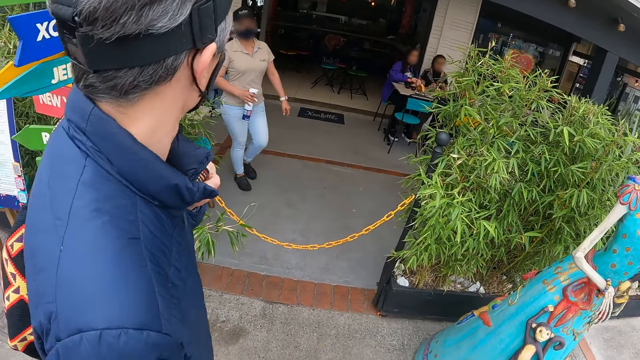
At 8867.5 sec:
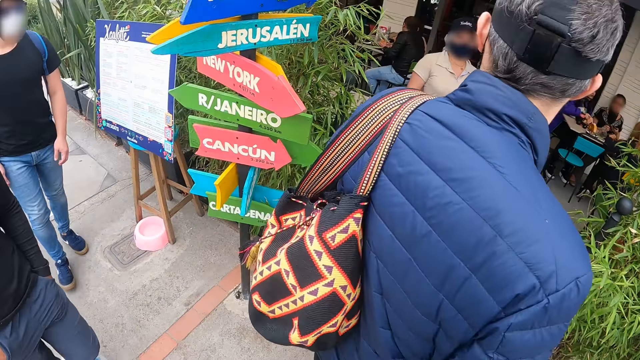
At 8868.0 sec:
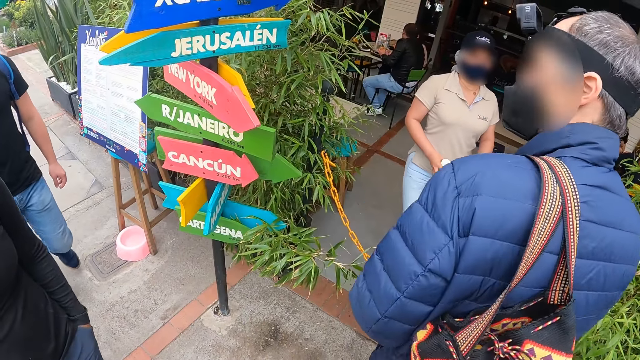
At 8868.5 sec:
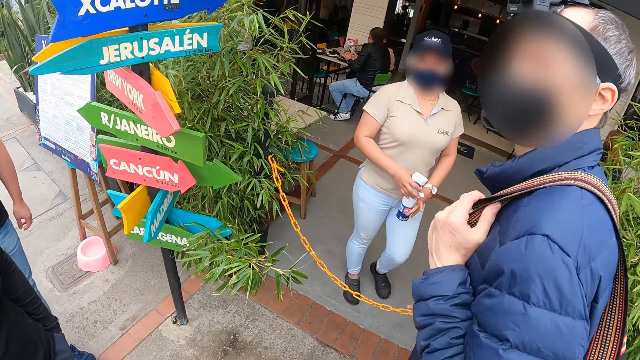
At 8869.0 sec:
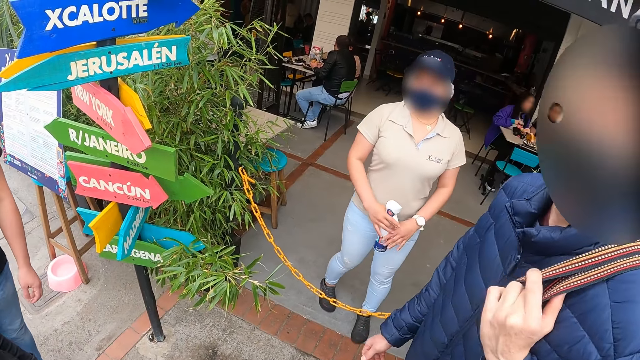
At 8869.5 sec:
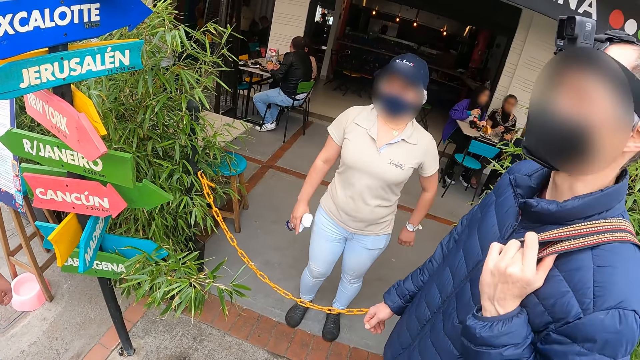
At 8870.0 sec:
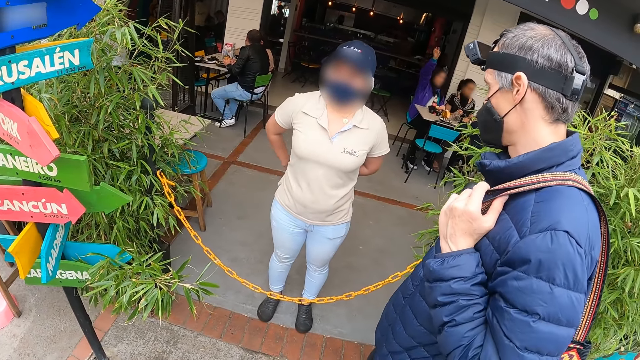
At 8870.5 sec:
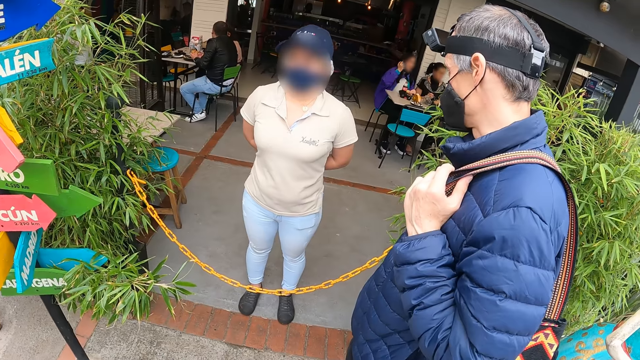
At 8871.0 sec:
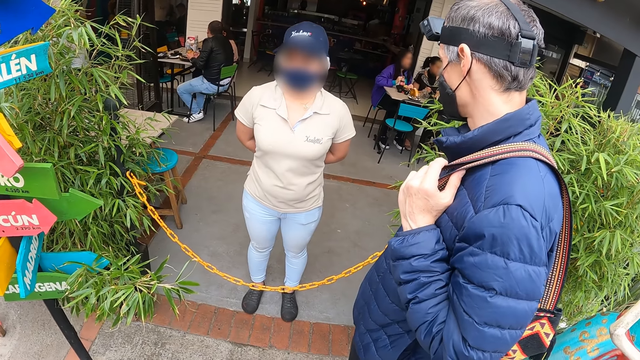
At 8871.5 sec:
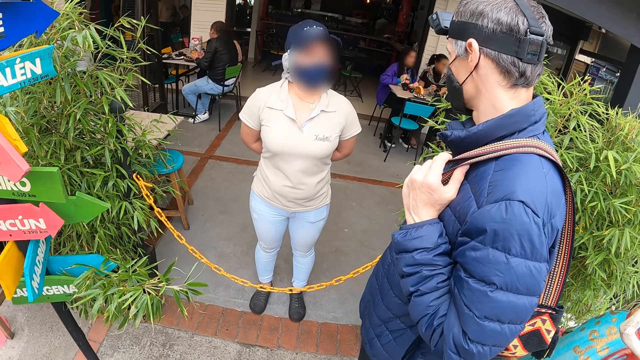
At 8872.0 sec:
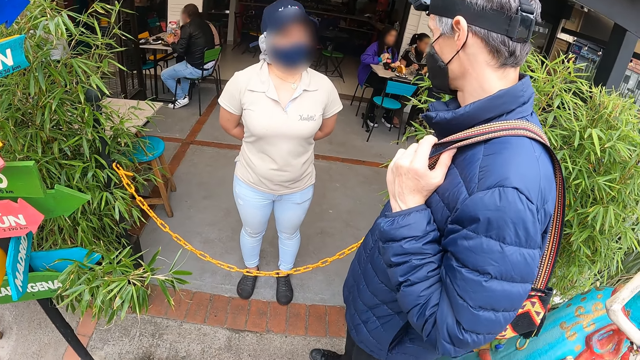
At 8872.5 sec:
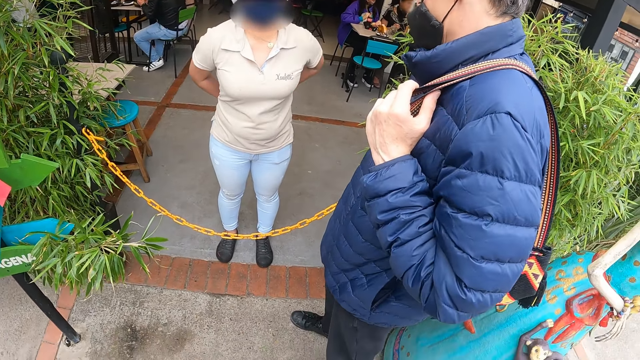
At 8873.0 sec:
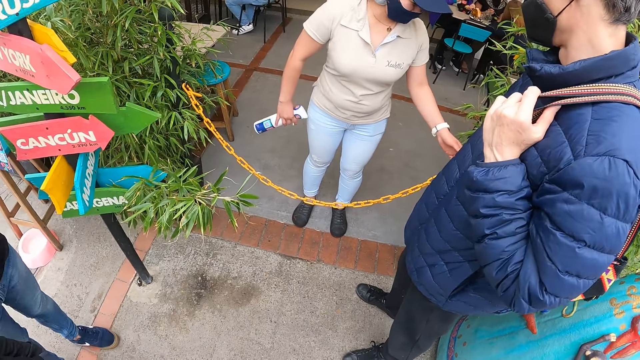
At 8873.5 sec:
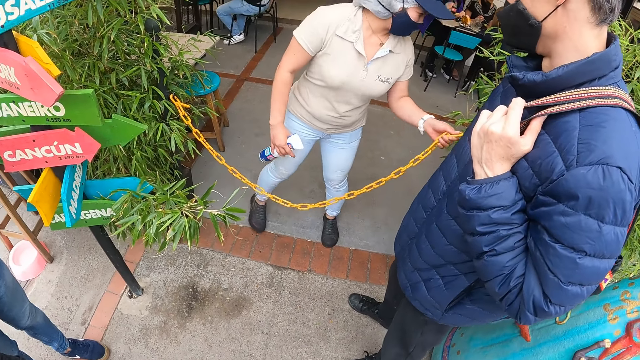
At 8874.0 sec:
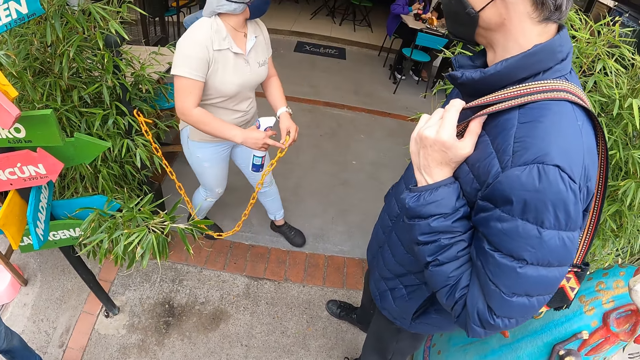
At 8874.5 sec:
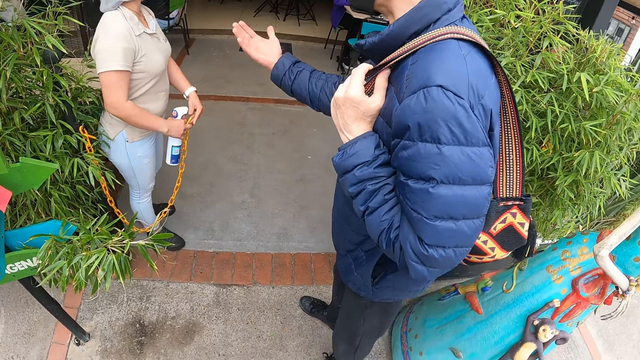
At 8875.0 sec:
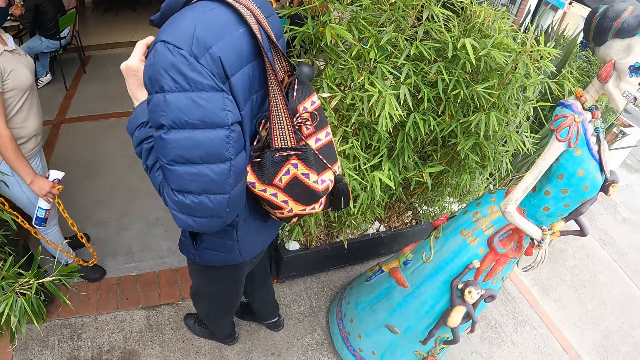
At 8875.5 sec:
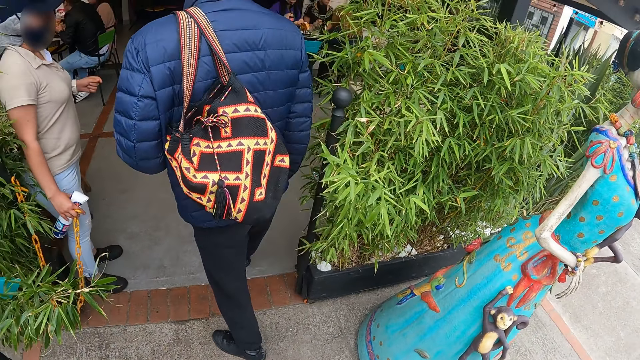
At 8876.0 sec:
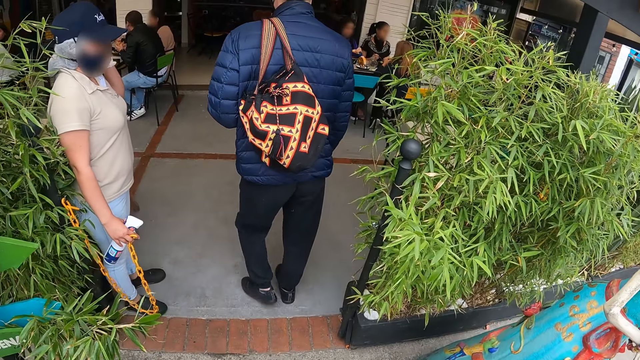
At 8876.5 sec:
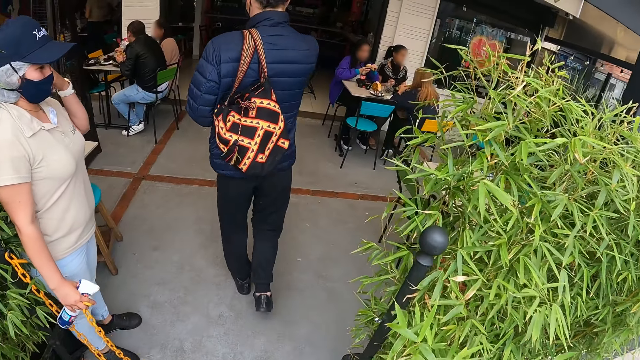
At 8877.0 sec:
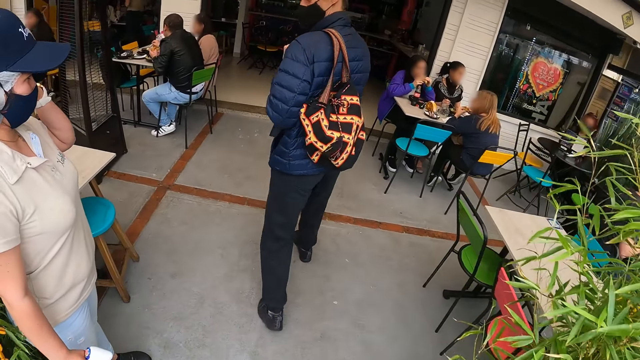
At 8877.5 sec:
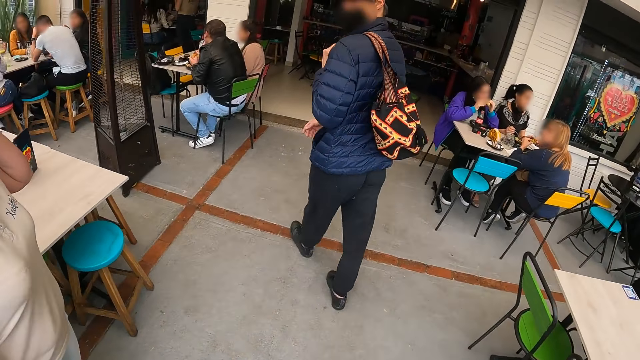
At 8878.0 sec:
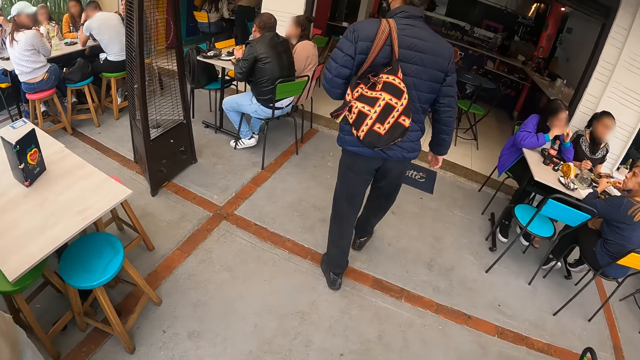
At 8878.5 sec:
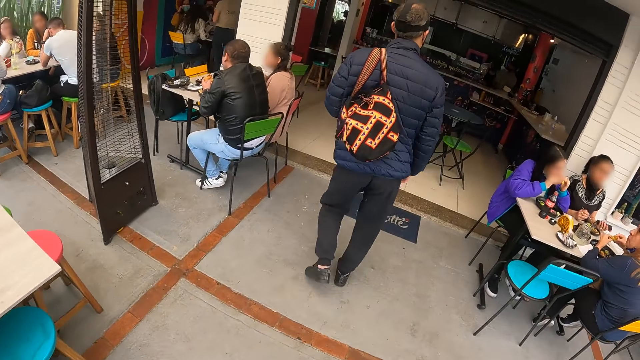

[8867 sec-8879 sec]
A waiter interacts with the group of people. The camera wearer looks at a man. The waiter lifts a chain with her left hand. Another man walks into a restaurant. The camera wearer walks into the restaurant.

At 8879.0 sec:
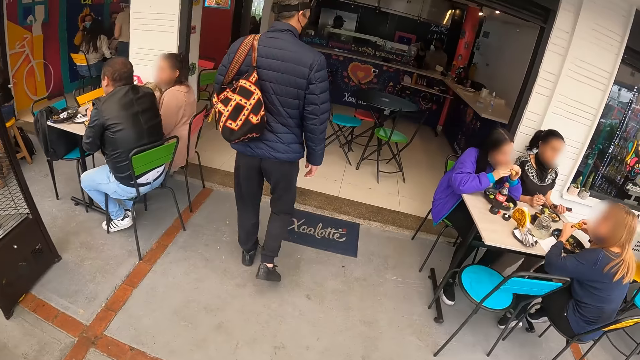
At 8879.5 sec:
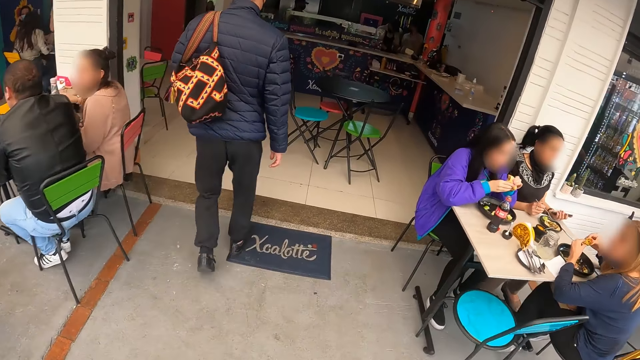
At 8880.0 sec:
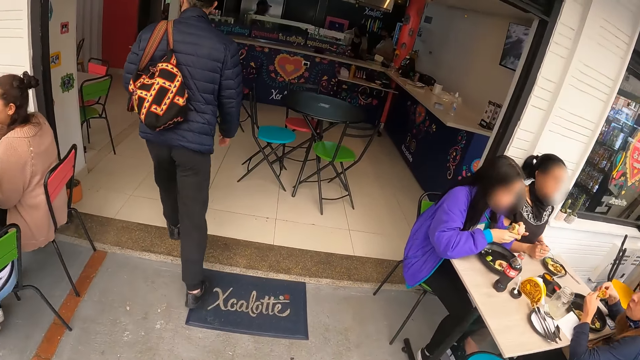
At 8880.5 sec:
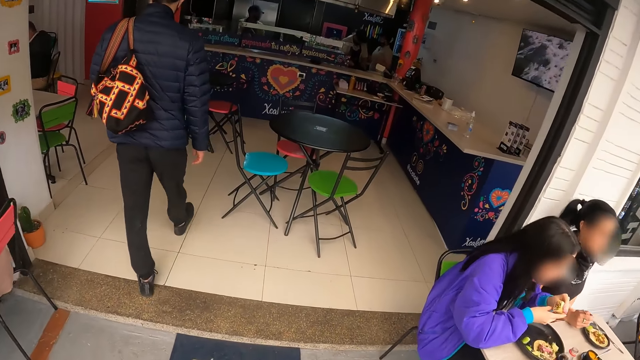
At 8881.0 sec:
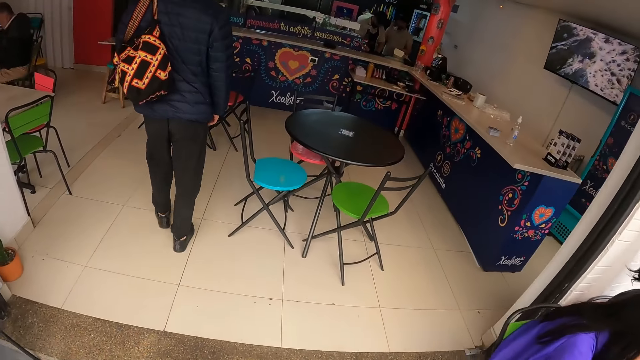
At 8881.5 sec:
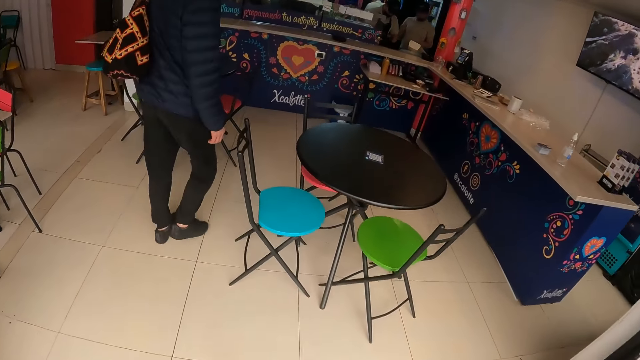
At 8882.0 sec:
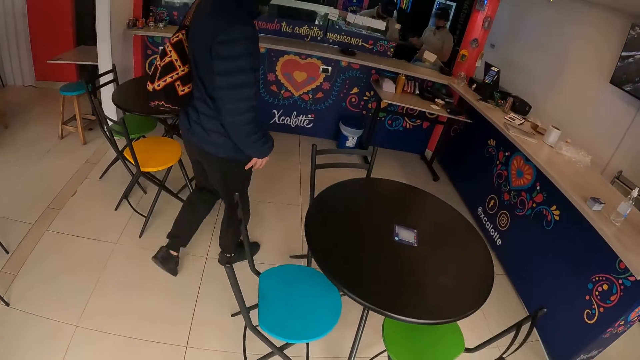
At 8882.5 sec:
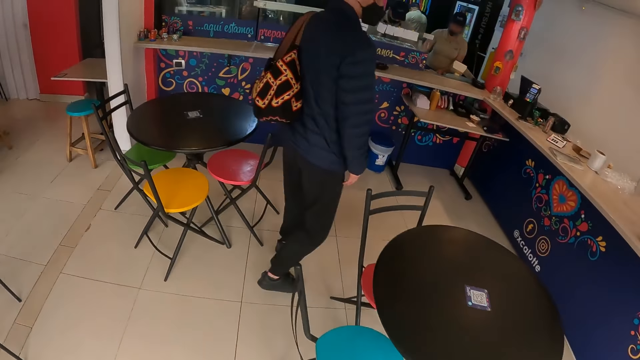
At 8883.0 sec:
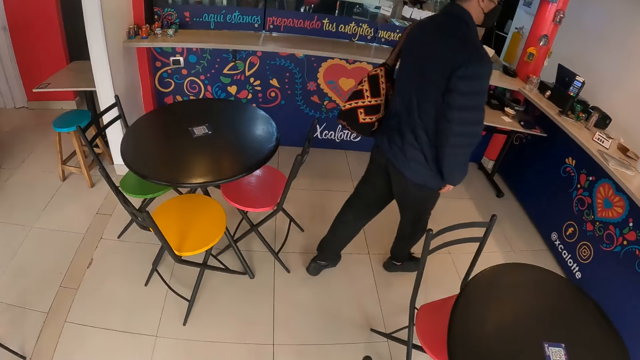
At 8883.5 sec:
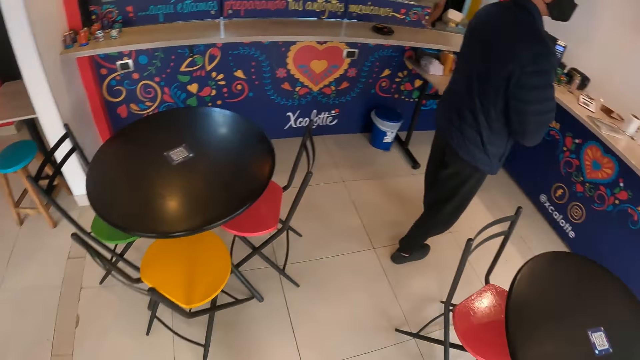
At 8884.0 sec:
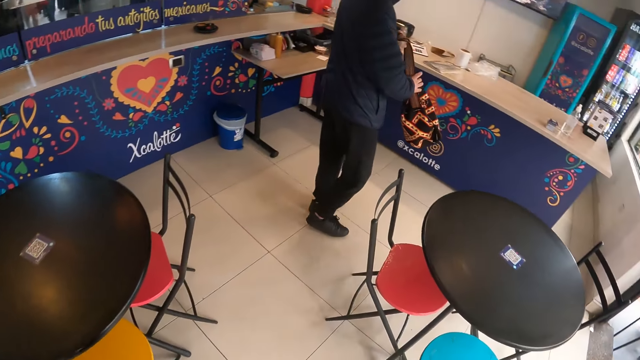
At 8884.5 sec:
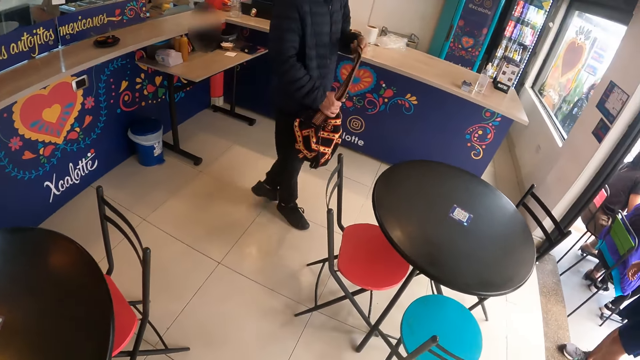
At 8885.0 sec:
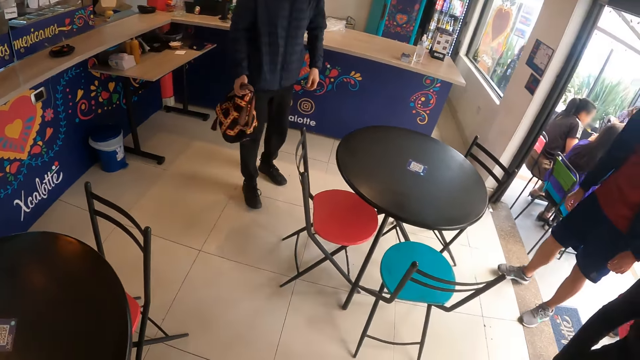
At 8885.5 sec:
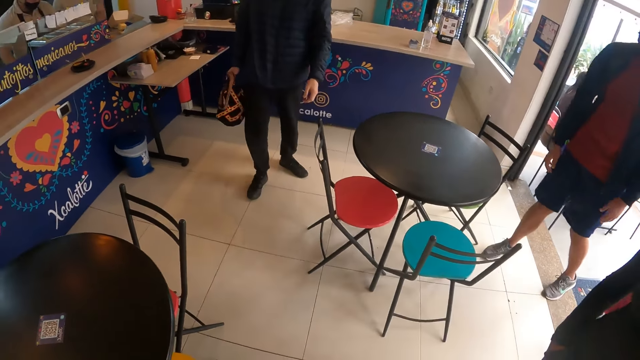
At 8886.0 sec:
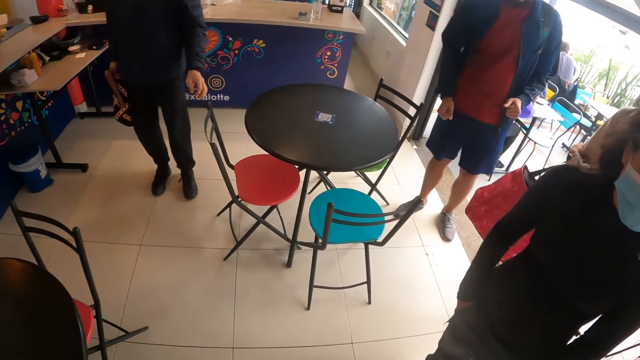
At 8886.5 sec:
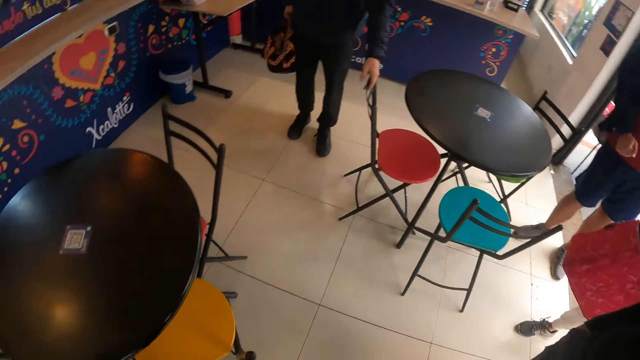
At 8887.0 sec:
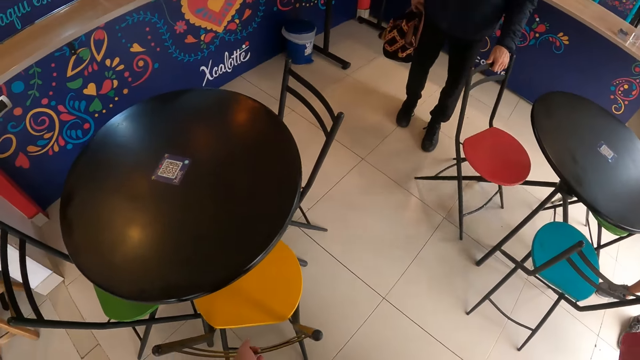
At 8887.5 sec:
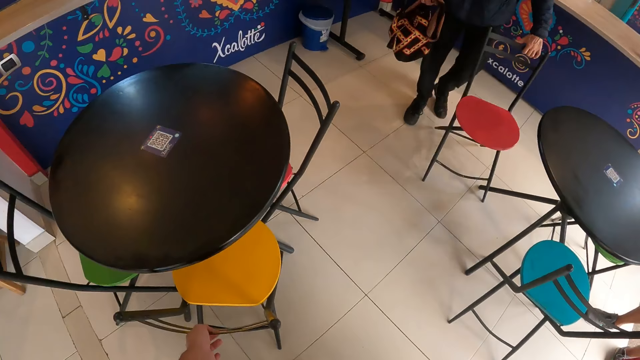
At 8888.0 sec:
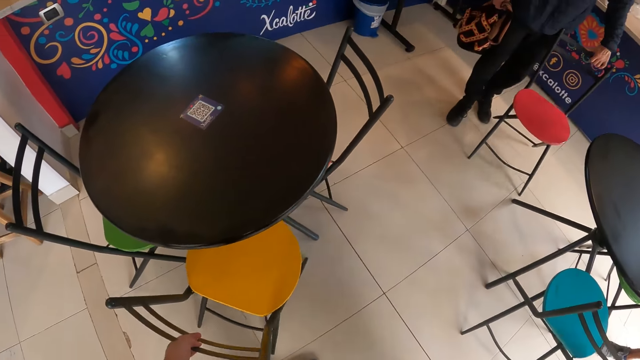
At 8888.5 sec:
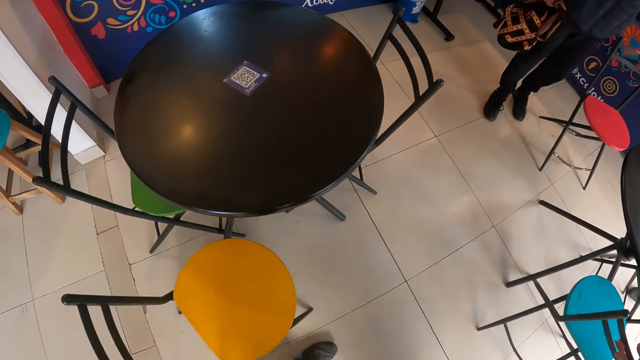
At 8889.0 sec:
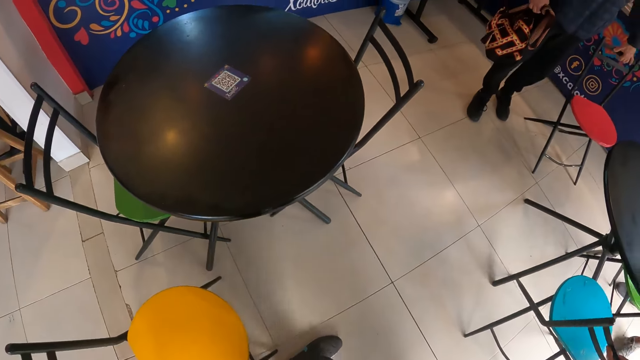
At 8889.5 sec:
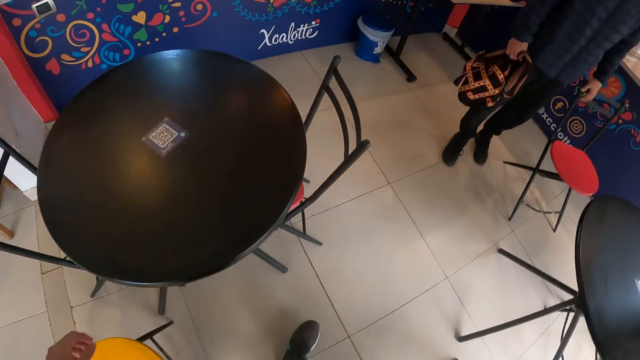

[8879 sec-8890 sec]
The camera wearer walks past groups of people sitting in the restaurant. A man lifts the bag on his shoulder with his right hand. Another man drags a chair with his left hand. The camera wearer drags a chair on the floor from the table with his right hand.
